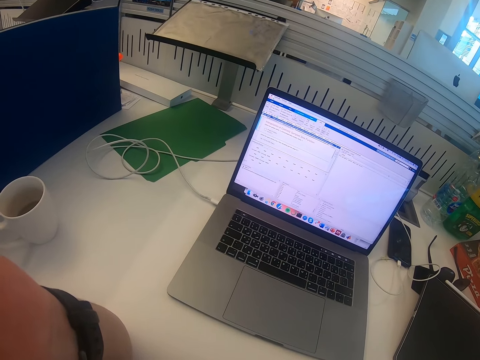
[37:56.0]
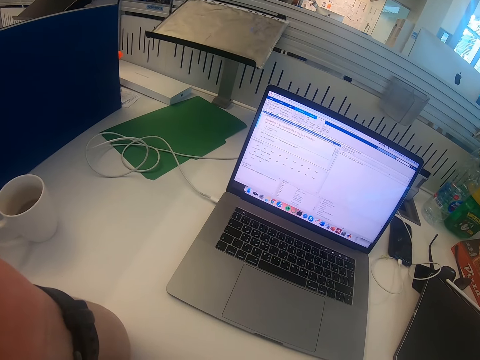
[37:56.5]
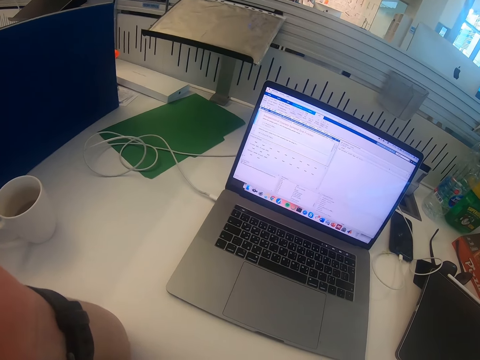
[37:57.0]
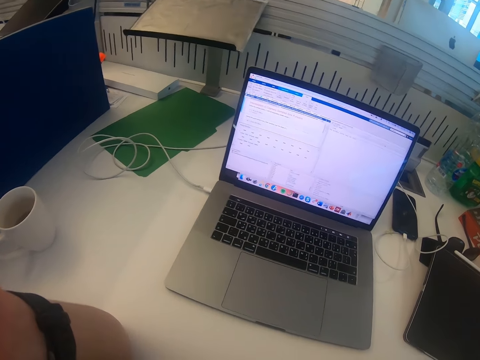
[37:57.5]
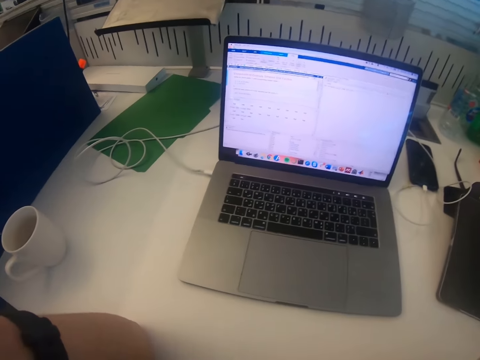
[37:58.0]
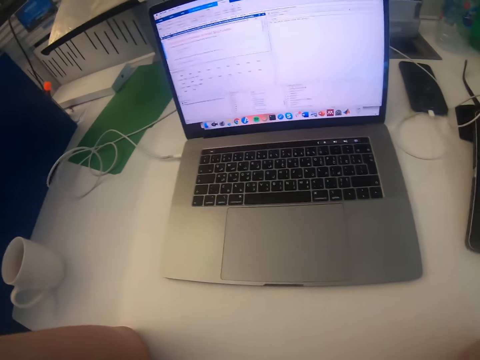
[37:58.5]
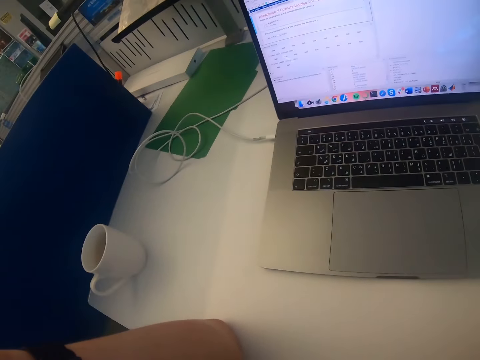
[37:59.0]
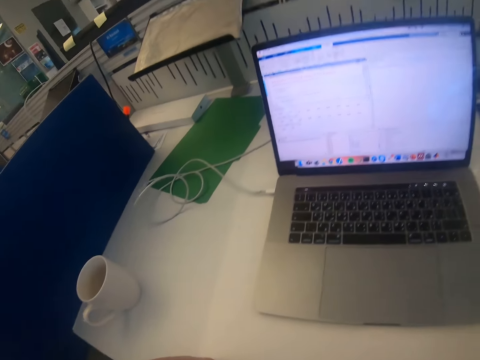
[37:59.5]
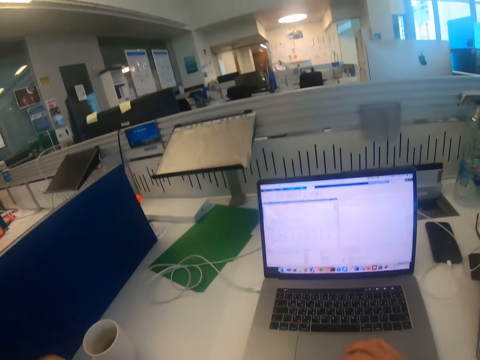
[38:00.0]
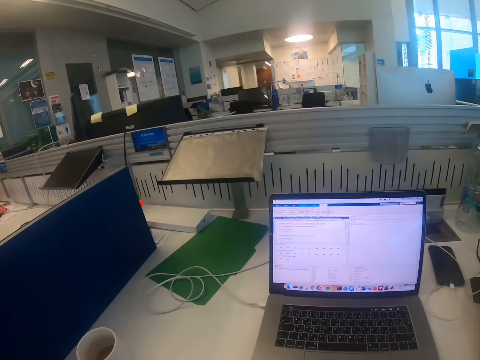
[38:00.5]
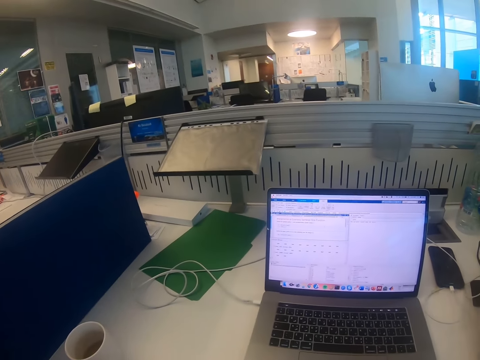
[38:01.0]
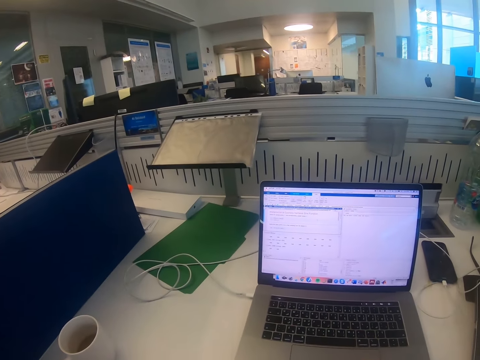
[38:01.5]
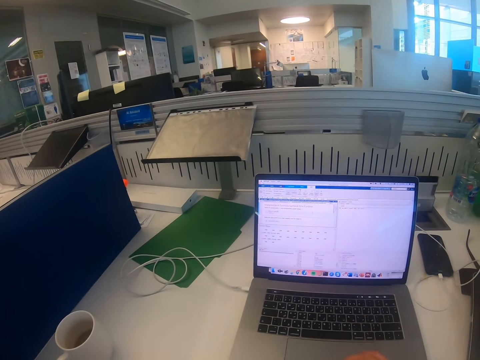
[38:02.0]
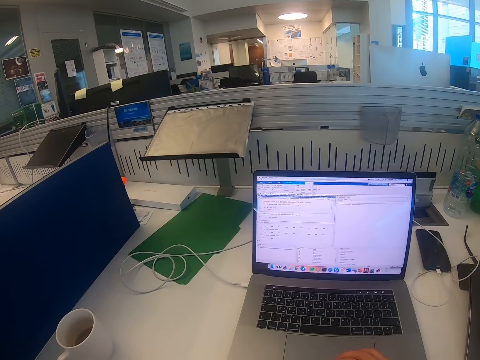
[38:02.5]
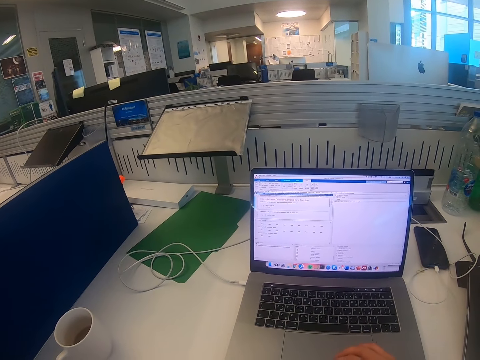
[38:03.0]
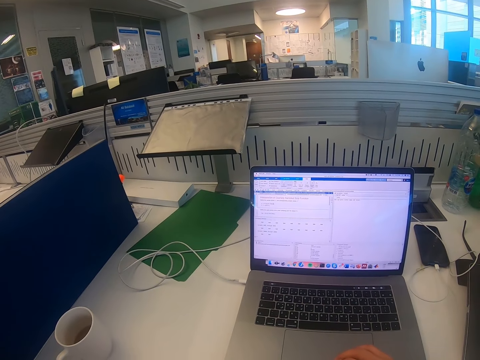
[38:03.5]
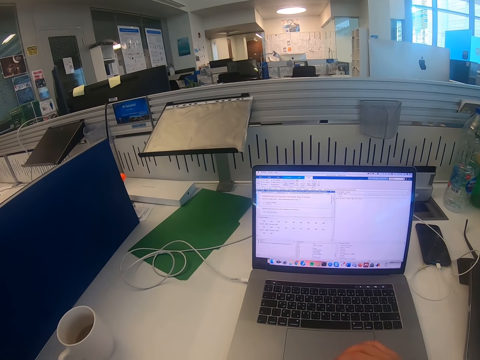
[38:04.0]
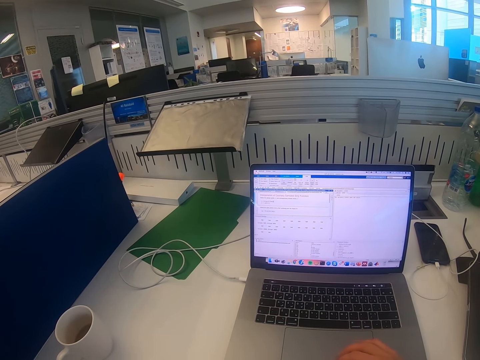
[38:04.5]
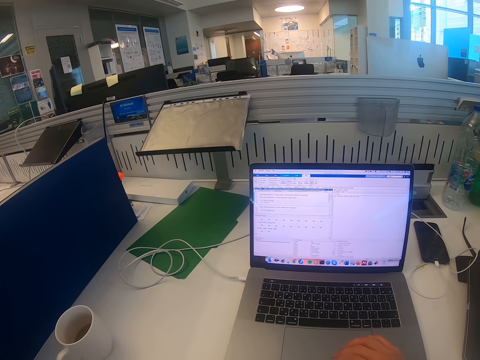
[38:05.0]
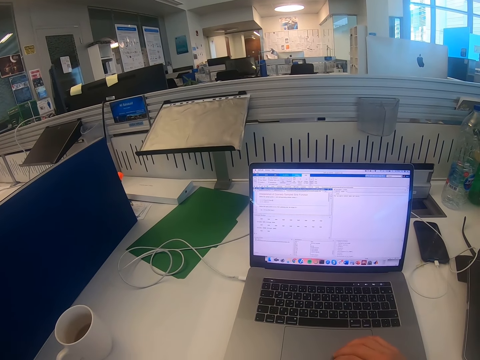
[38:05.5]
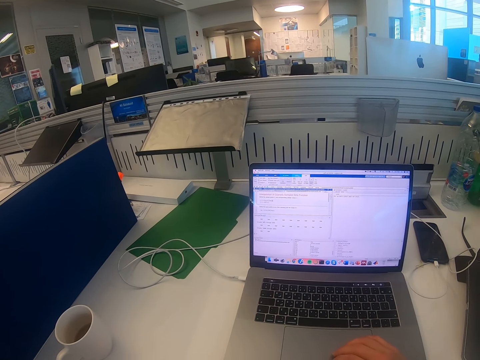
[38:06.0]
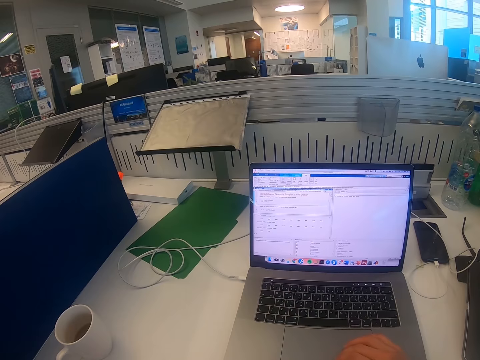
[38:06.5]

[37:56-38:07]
The camera wearer scrolls the laptop.

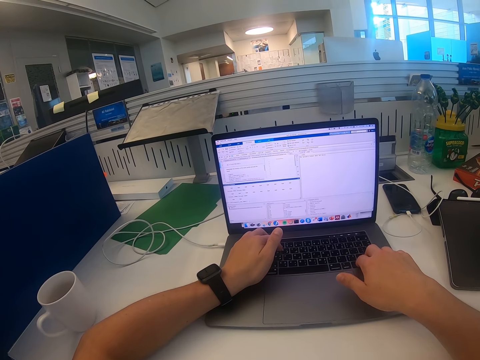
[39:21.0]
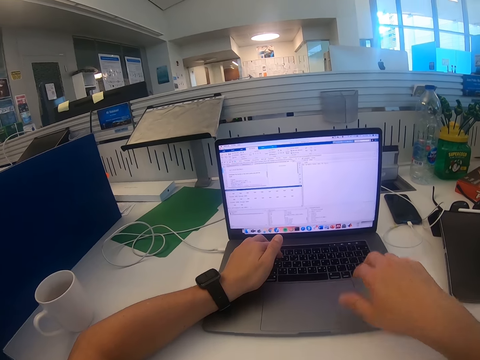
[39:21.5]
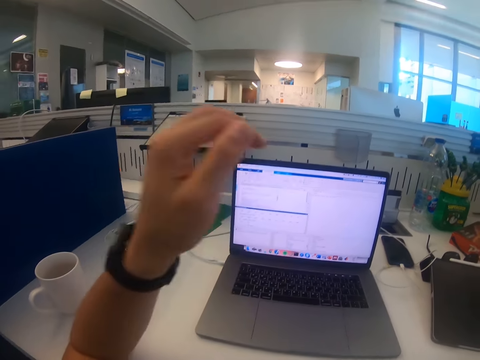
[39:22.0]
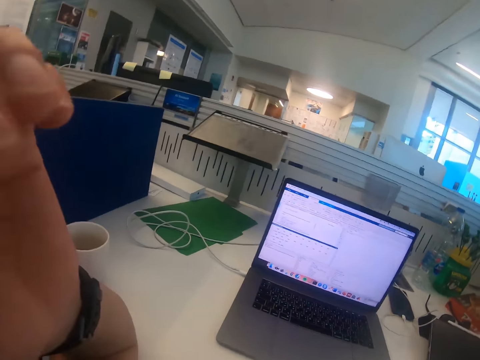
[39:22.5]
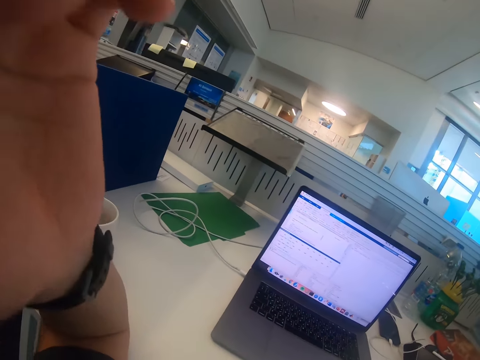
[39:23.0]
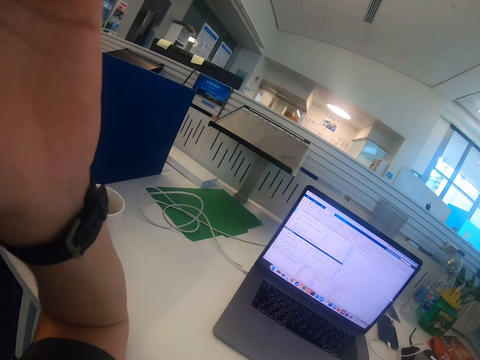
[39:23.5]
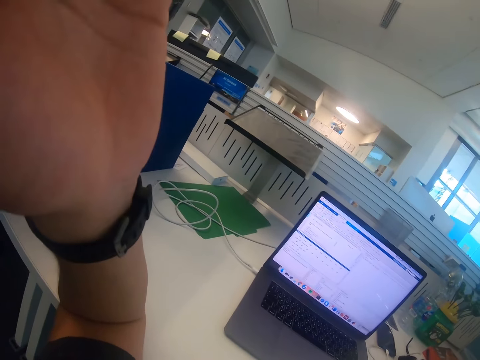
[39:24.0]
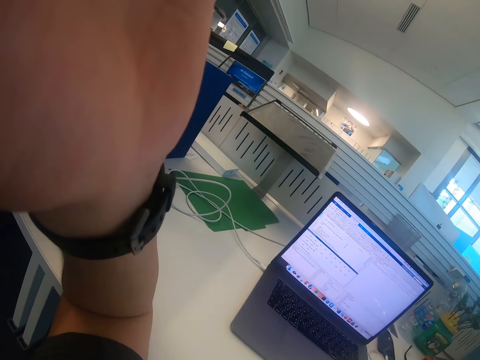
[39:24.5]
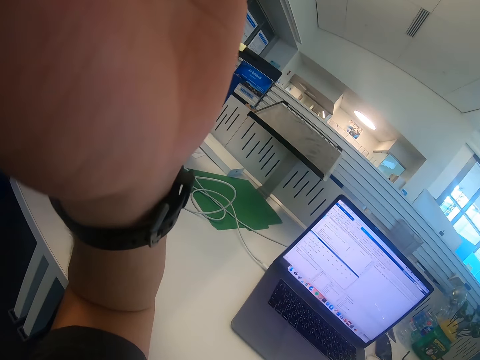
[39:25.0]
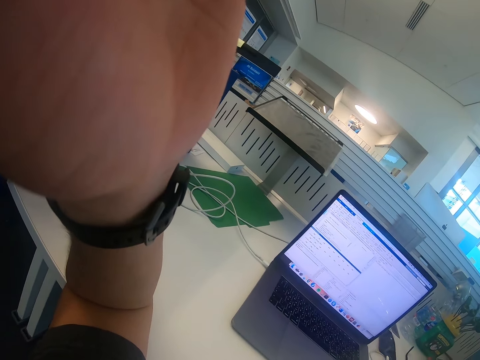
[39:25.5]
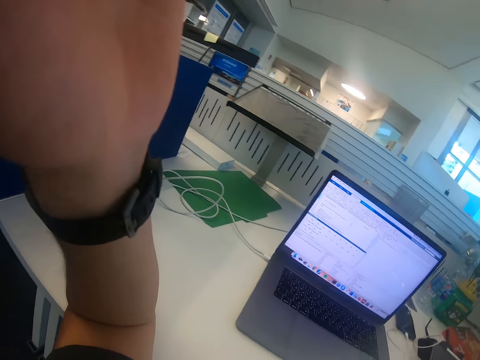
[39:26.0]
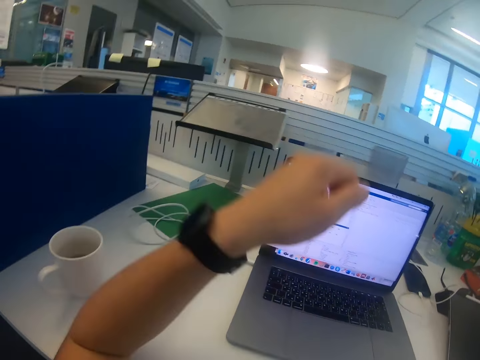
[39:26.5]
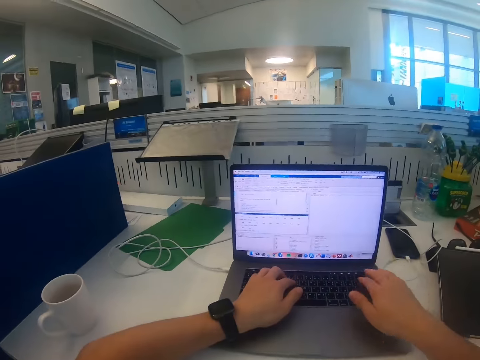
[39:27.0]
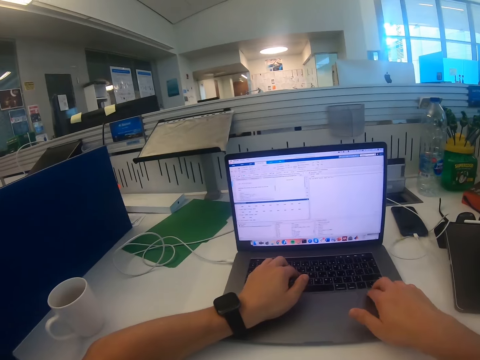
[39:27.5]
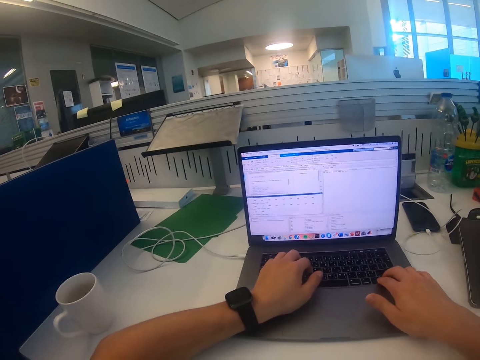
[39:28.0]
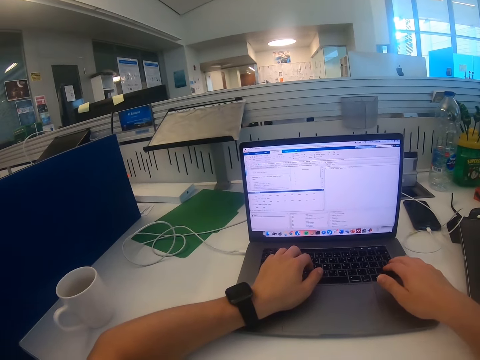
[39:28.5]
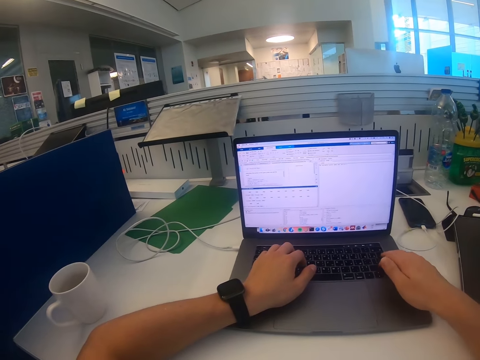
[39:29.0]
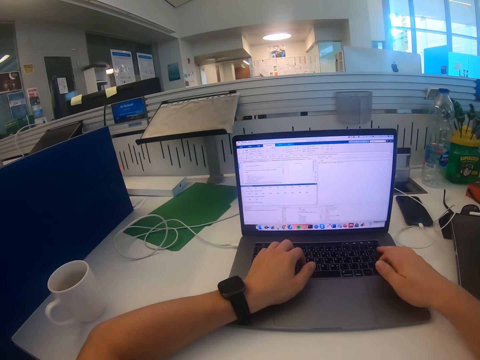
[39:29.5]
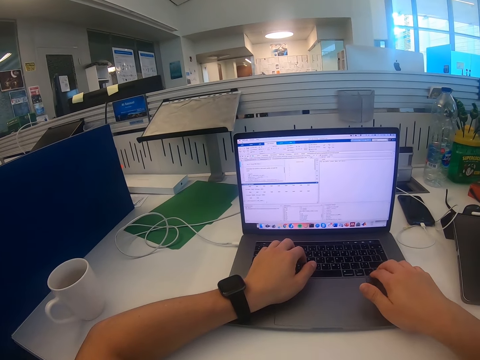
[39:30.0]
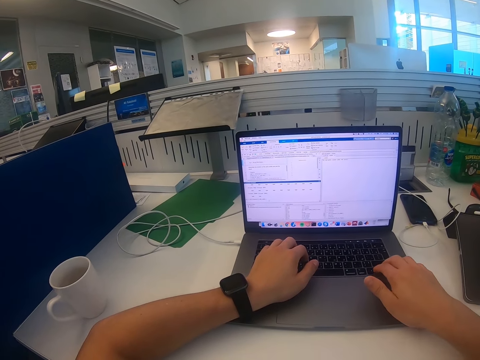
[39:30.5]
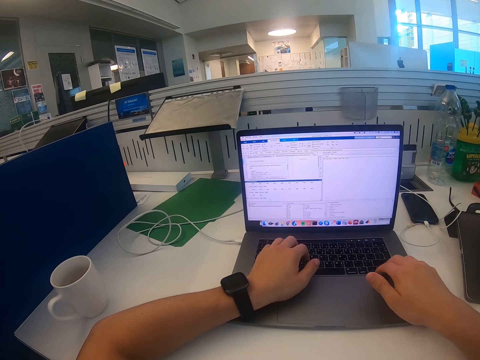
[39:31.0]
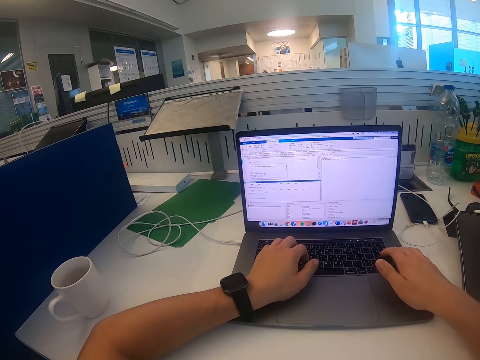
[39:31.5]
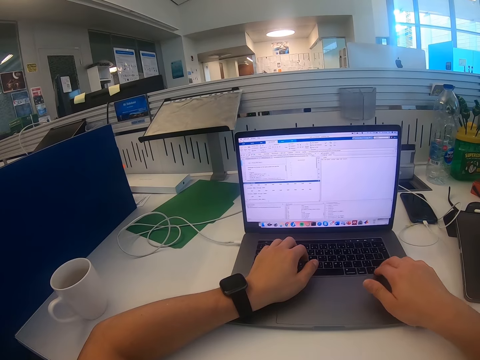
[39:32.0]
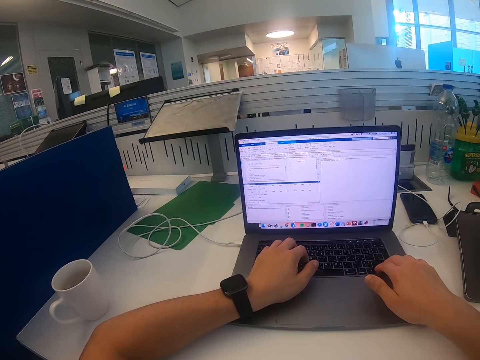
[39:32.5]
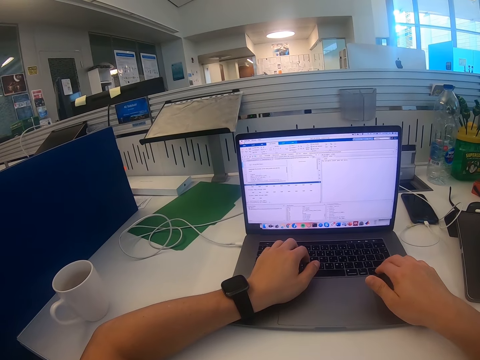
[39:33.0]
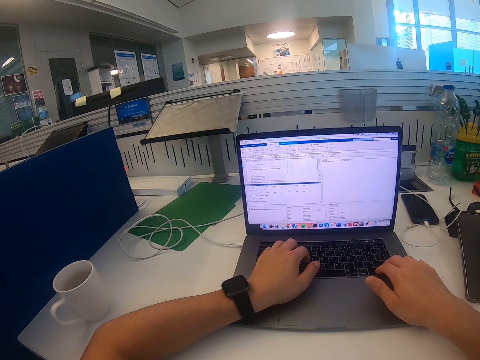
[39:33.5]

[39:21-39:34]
The camera wearer scratches himself on the head. He scrolls the laptop.

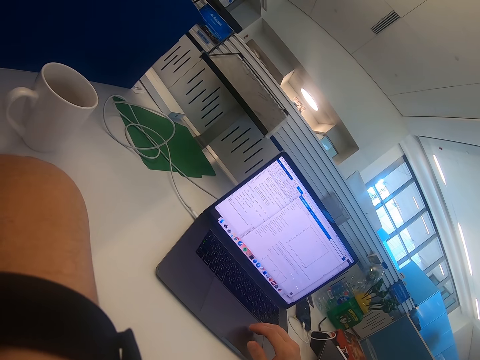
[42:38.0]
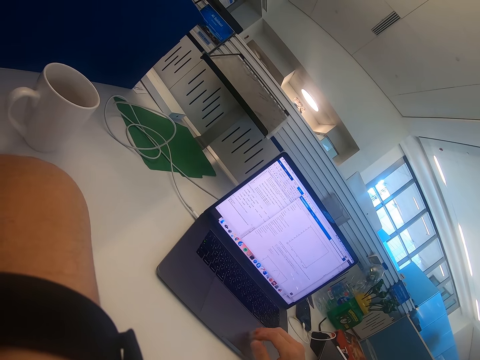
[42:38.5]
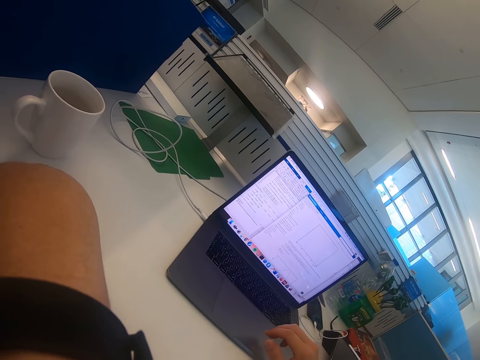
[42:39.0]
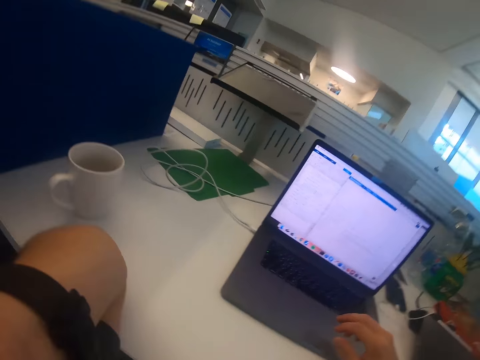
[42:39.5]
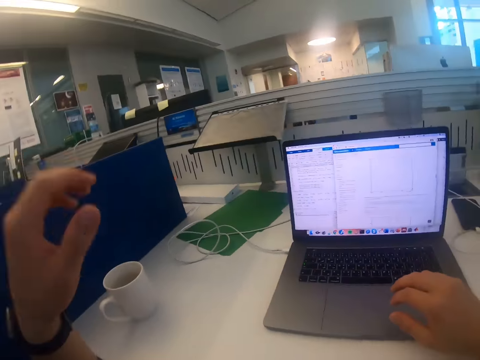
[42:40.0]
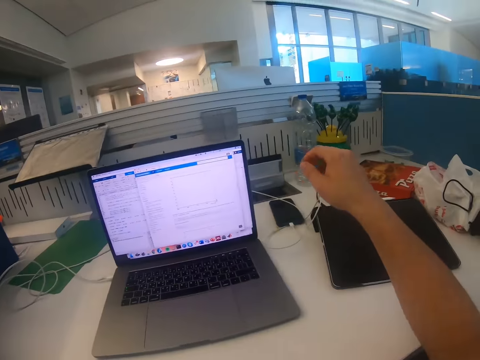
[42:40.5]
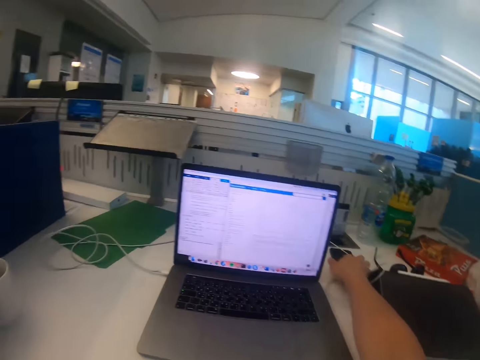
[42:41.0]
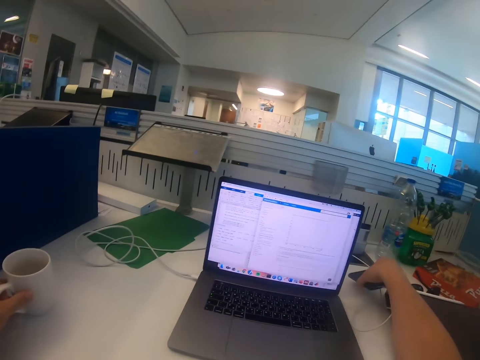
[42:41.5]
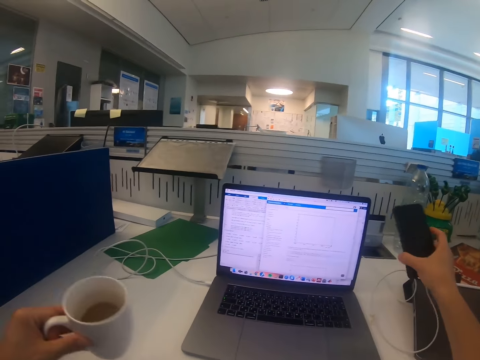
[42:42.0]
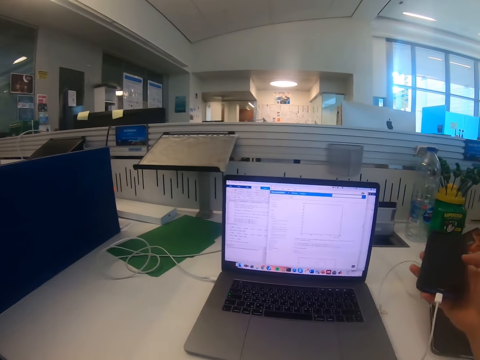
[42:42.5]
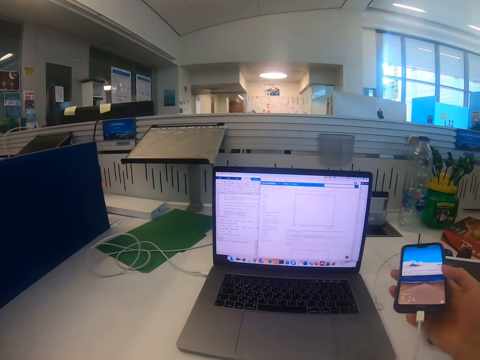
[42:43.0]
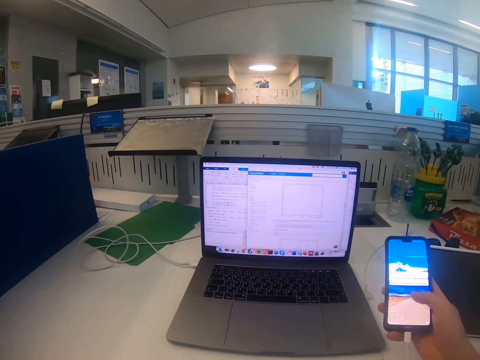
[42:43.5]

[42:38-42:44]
The camera wearer takes the cup of tea on the table. They take the phone on the table. They drink the tea in the cup.
